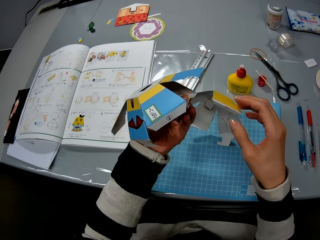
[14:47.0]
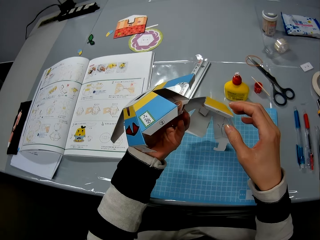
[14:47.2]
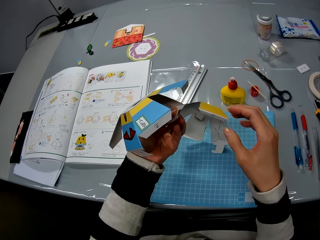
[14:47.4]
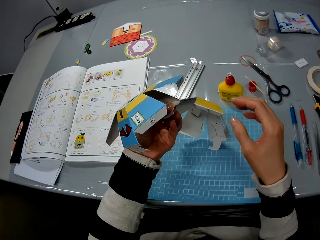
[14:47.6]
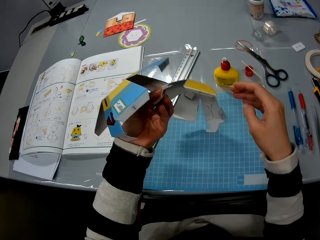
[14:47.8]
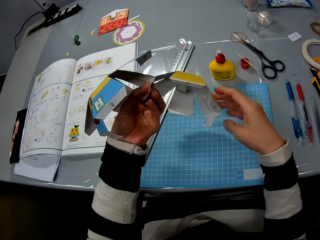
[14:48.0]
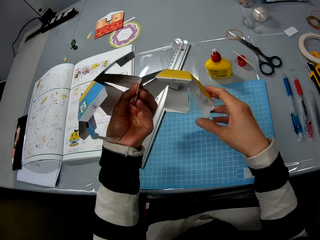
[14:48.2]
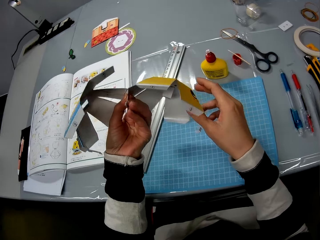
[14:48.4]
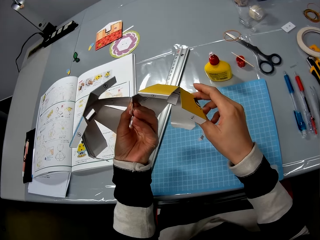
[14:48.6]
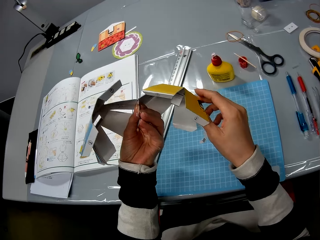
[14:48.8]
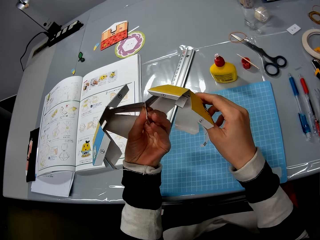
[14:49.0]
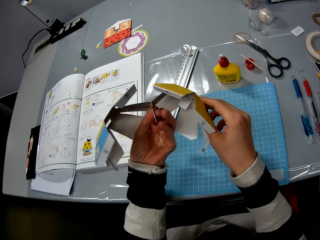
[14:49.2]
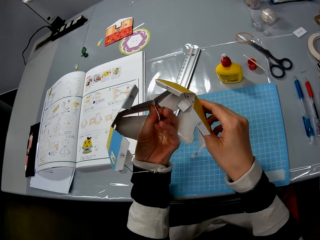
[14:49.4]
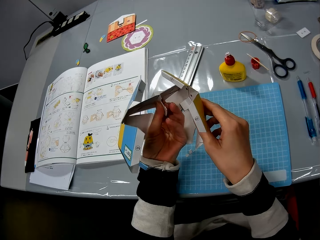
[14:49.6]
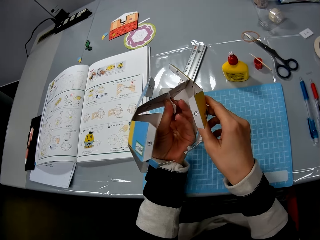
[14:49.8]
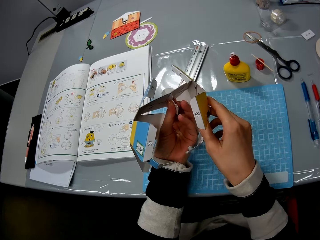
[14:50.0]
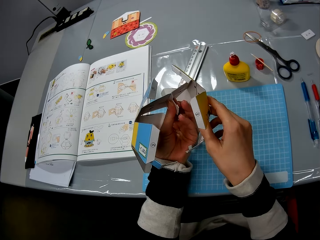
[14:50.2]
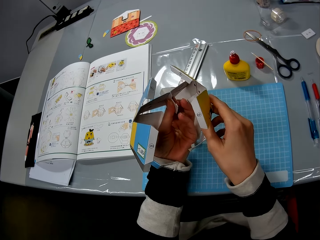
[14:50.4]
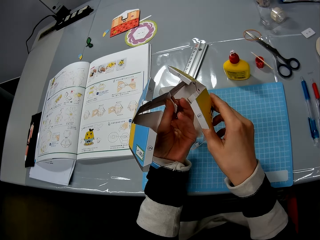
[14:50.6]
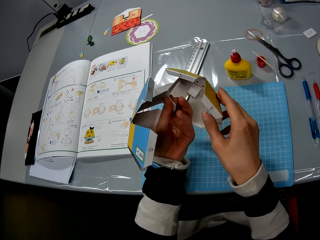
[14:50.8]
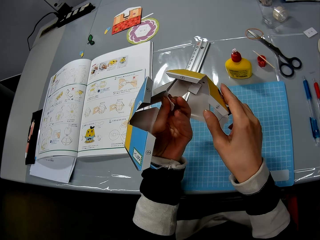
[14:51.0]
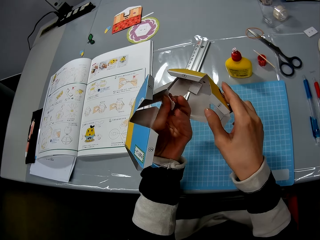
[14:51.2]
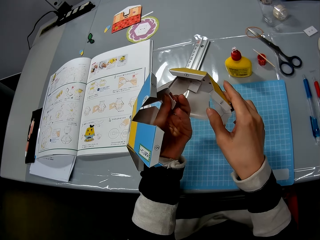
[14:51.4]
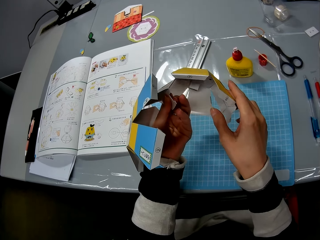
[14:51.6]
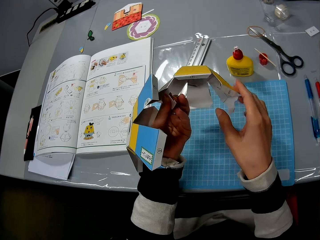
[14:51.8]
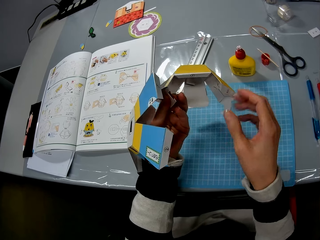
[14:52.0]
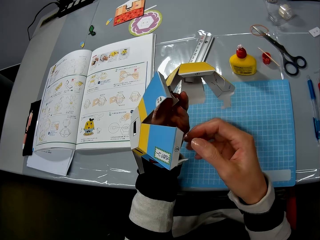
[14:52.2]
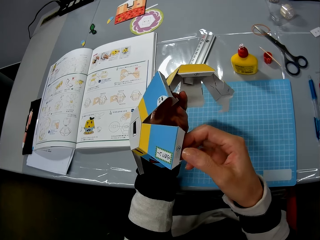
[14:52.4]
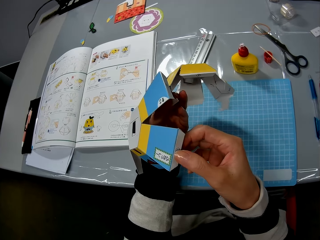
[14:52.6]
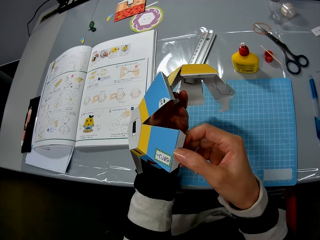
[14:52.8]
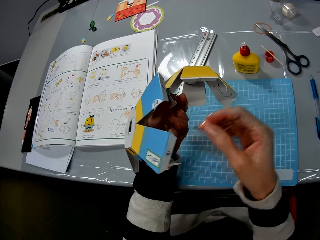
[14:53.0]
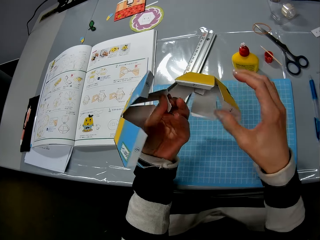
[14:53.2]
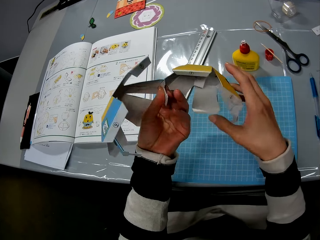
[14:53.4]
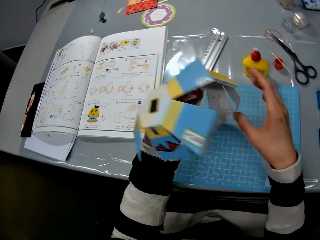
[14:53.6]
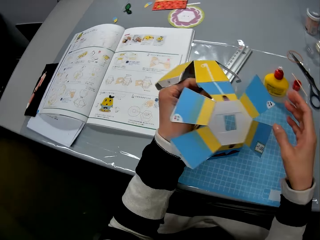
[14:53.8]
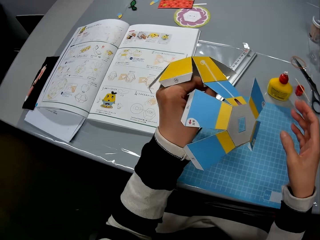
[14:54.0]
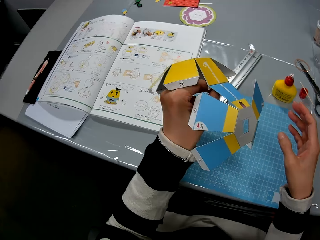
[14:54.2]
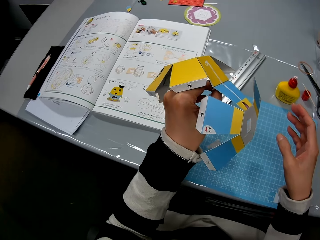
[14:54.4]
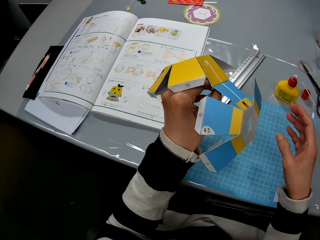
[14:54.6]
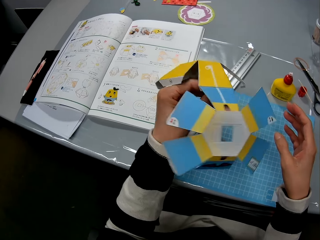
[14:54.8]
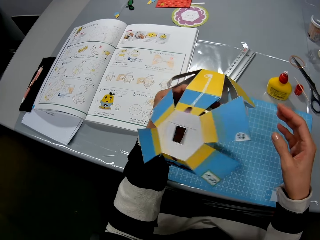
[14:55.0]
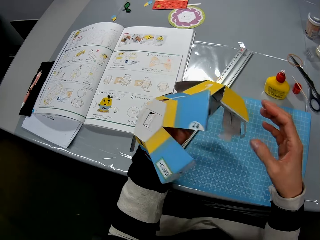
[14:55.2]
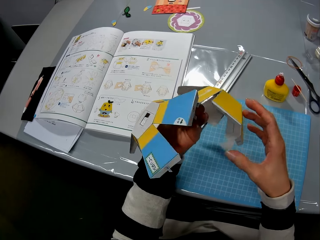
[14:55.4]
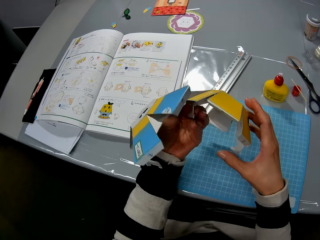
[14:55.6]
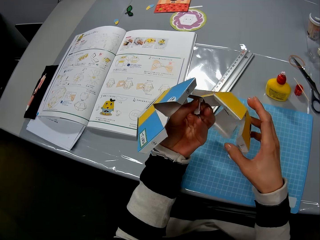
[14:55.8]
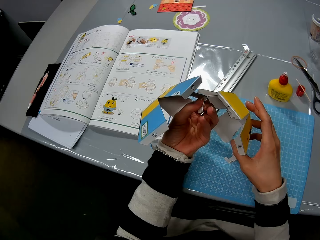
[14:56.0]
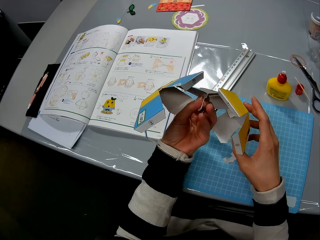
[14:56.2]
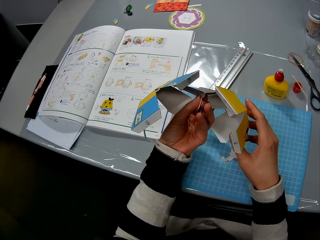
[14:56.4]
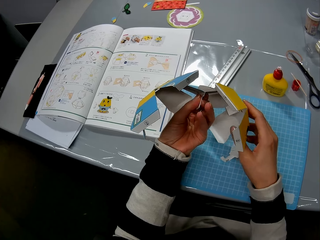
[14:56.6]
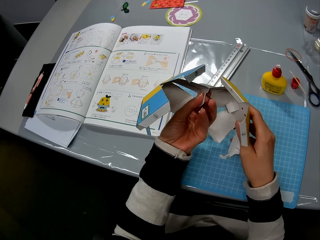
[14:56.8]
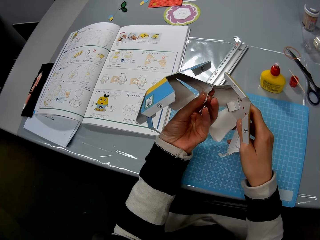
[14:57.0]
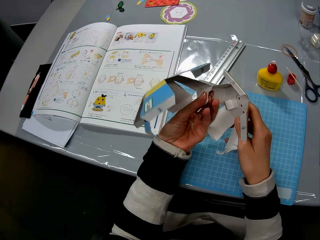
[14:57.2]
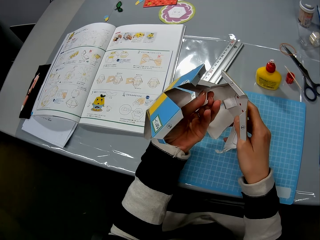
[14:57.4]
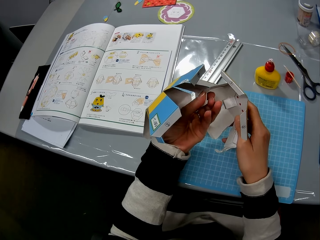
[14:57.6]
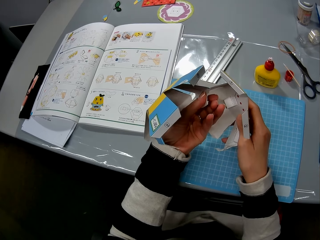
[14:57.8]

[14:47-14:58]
The camera wearer holds the decoration with her hand. She turns the decoration. She checks the paper craft.

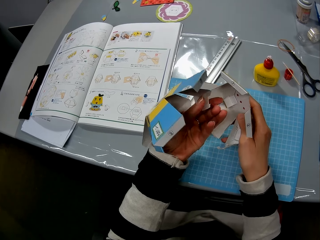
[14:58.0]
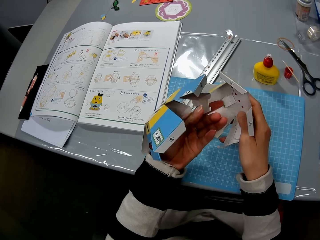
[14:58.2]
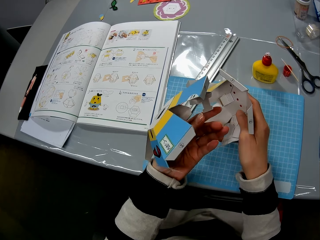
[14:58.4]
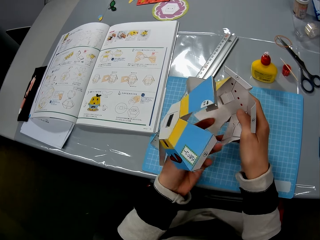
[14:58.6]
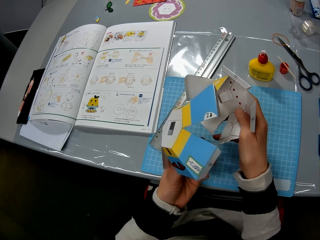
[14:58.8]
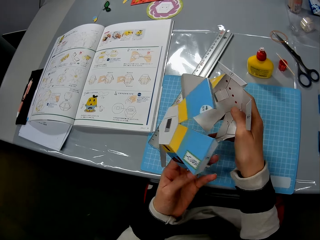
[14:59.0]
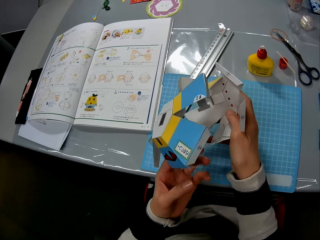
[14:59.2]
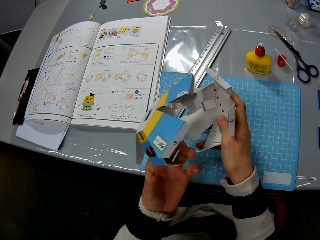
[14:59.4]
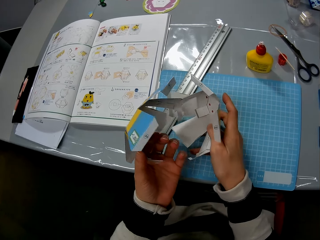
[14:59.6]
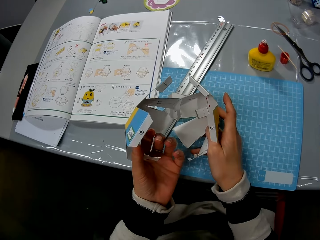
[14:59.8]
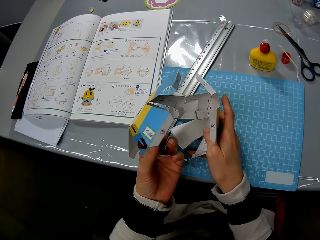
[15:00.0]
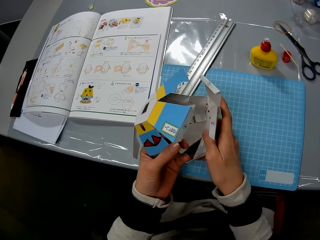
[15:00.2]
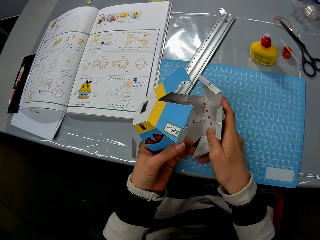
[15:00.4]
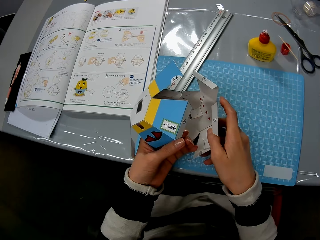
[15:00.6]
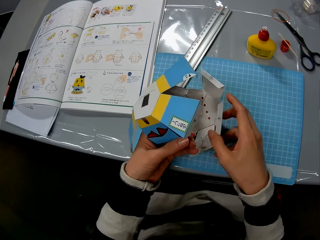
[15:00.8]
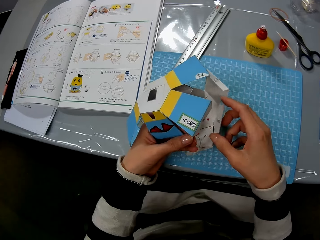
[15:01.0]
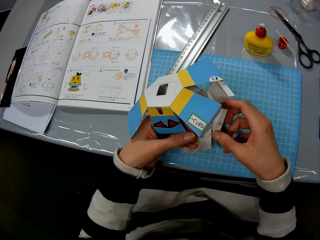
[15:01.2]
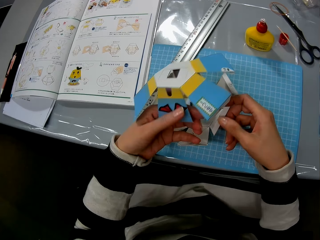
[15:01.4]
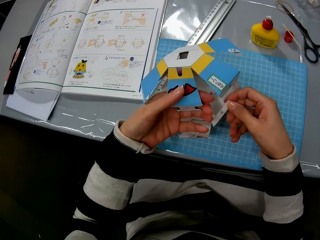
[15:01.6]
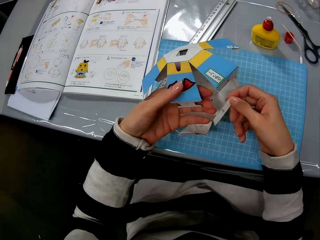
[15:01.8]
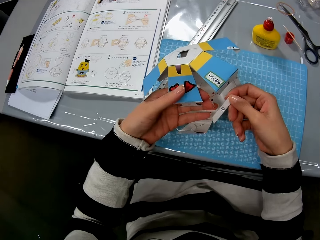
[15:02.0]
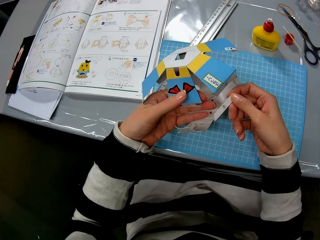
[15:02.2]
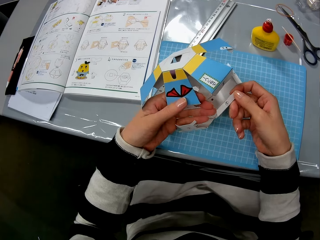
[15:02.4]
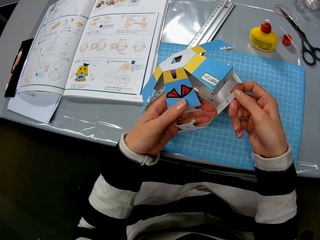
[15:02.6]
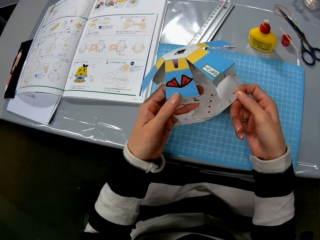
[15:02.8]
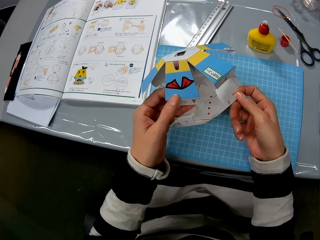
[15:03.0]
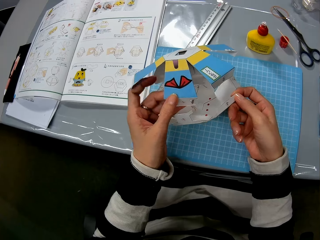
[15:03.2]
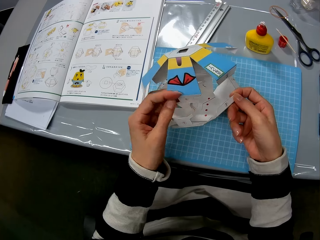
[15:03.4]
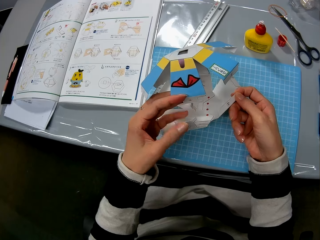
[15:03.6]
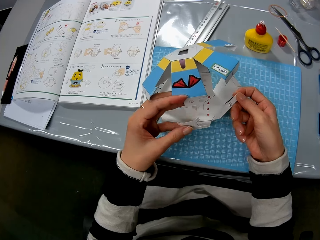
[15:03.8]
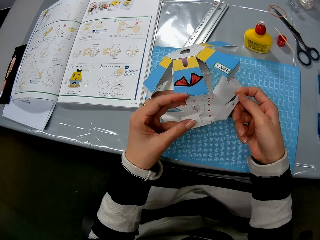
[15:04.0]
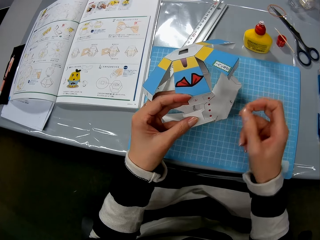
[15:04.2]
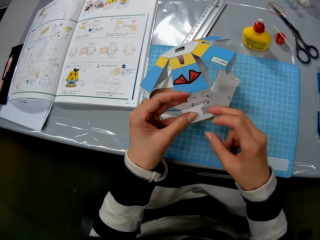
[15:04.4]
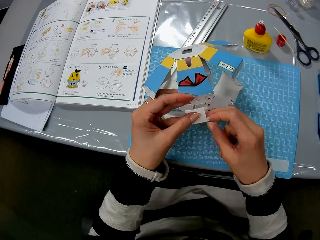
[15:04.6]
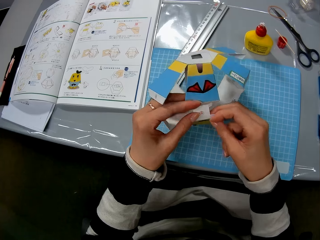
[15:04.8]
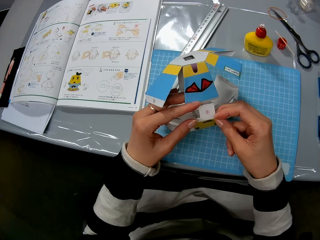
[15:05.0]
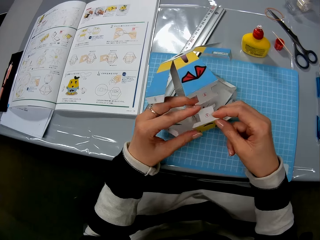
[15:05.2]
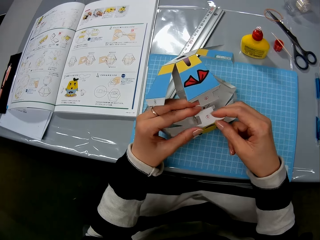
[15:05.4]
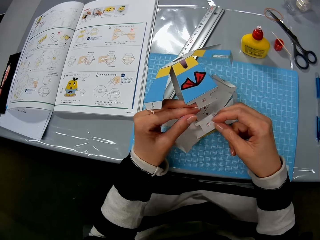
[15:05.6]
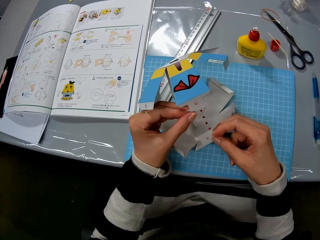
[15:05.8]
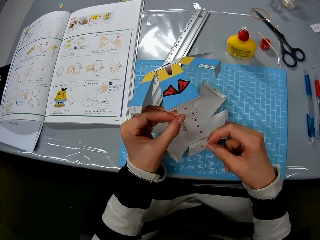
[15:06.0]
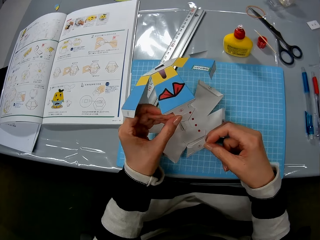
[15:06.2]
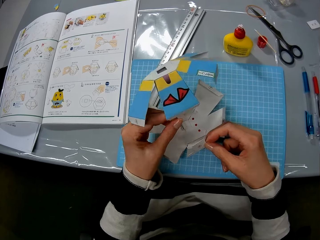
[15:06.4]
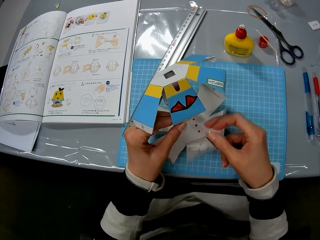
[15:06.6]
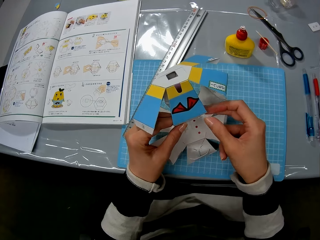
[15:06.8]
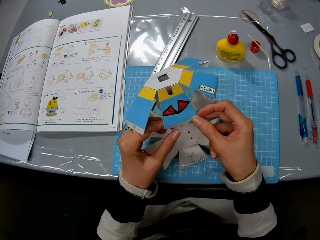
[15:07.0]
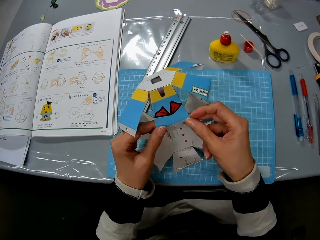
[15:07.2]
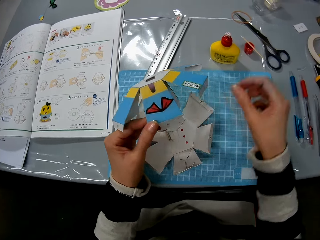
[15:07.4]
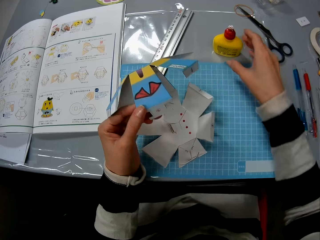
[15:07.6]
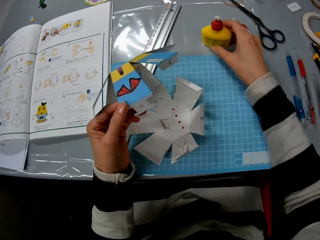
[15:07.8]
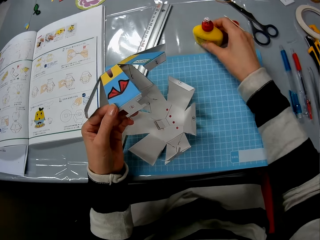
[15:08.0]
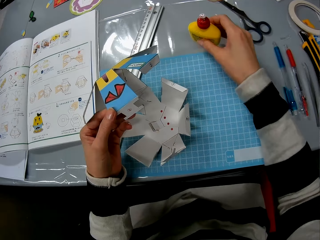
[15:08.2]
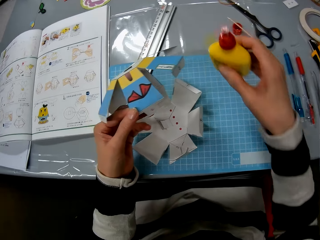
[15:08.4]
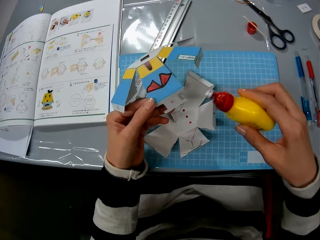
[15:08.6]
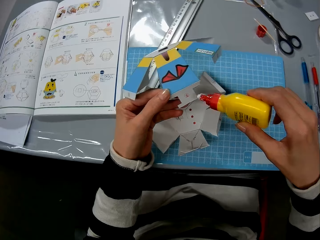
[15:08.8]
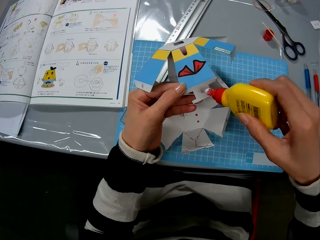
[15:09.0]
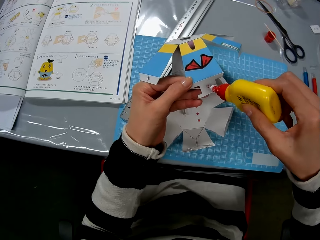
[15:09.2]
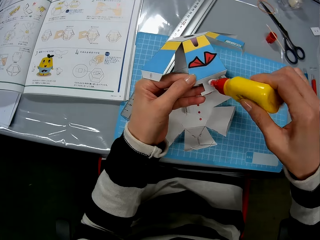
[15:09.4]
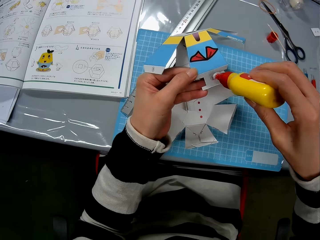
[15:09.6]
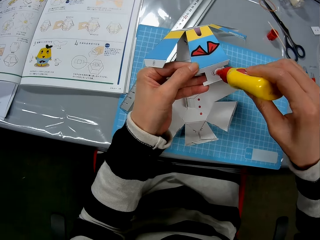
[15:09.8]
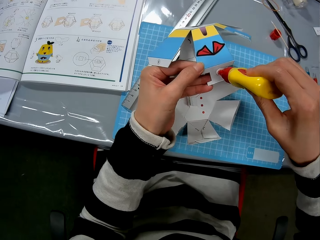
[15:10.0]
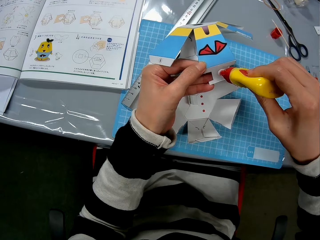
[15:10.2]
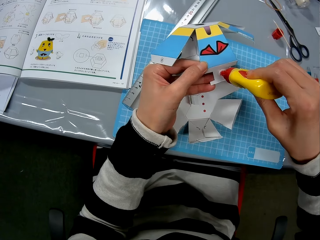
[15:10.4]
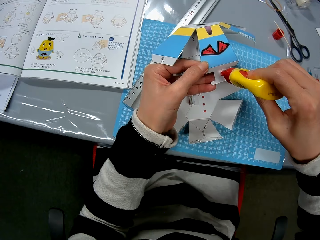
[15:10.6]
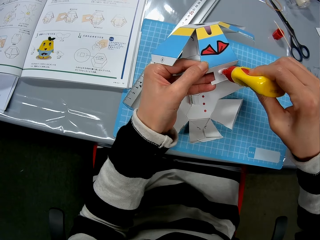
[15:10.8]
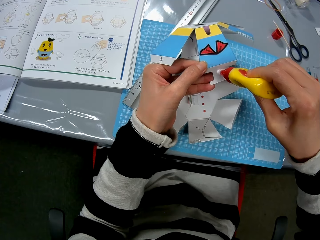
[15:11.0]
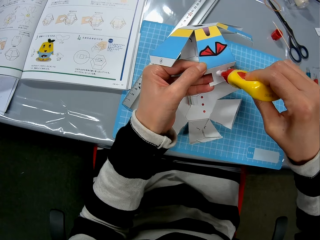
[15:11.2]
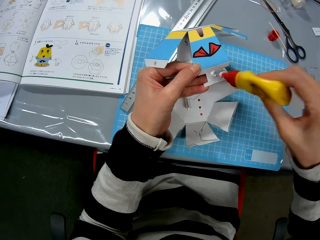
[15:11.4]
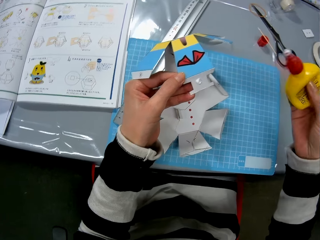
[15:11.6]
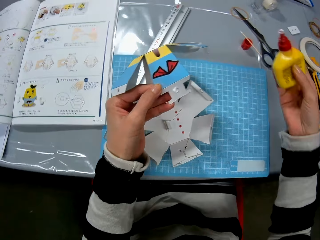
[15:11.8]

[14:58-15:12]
The camera wearer holds the decoration. They put the decoration on the cutting mat. They pick up the glue or super glue from the table. They hold the super glue. They put the glue on the paper craft.
